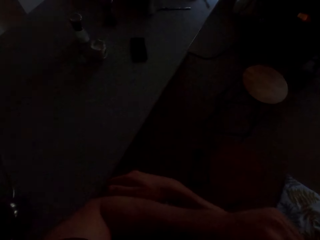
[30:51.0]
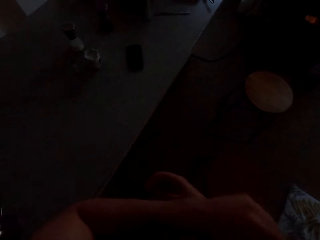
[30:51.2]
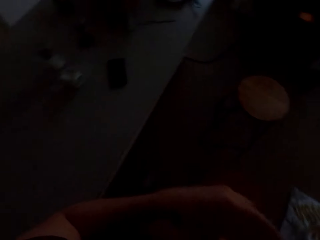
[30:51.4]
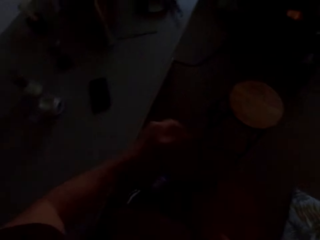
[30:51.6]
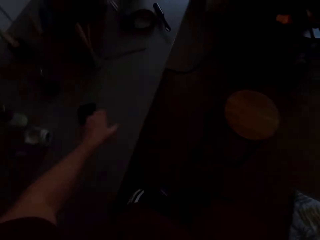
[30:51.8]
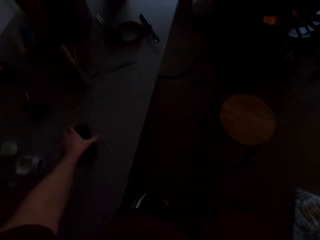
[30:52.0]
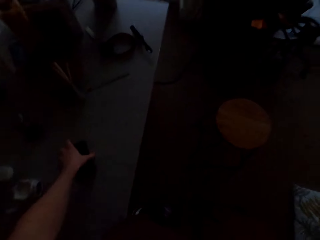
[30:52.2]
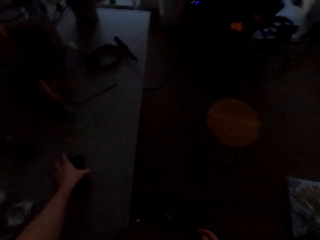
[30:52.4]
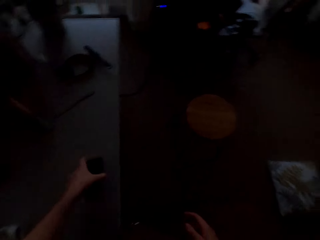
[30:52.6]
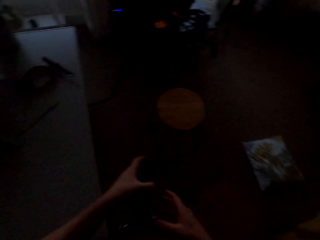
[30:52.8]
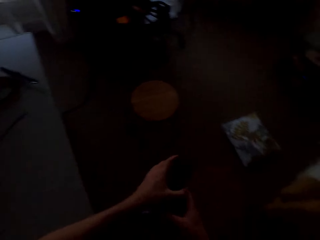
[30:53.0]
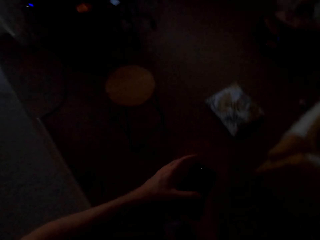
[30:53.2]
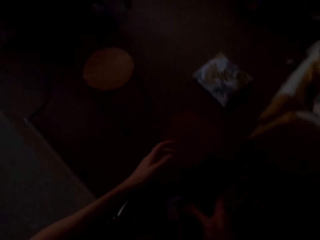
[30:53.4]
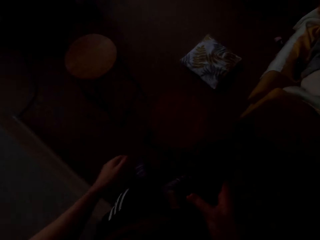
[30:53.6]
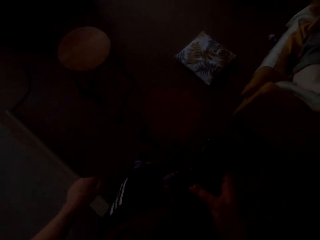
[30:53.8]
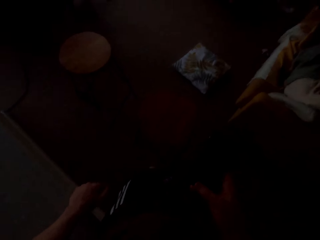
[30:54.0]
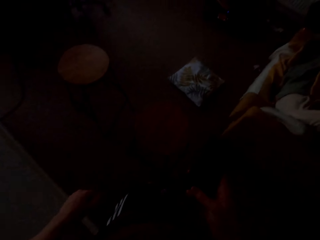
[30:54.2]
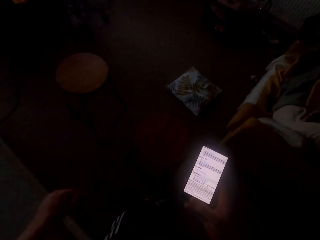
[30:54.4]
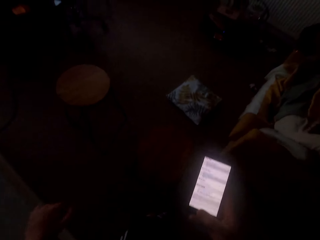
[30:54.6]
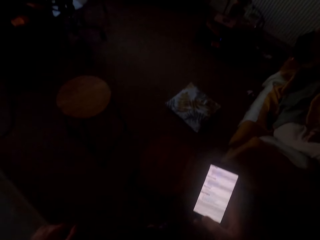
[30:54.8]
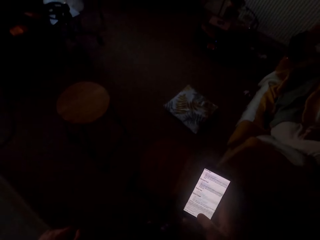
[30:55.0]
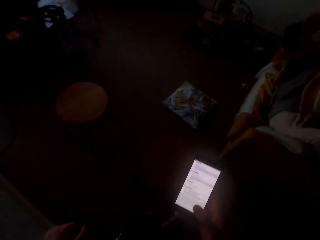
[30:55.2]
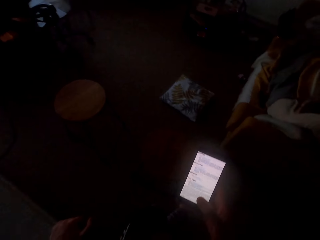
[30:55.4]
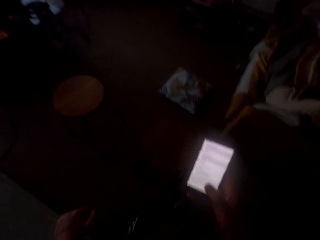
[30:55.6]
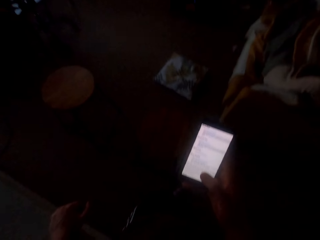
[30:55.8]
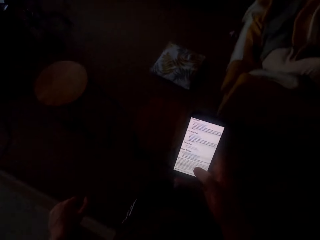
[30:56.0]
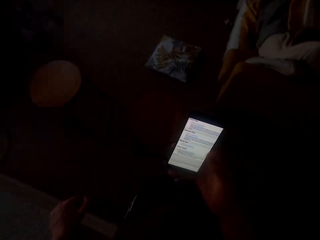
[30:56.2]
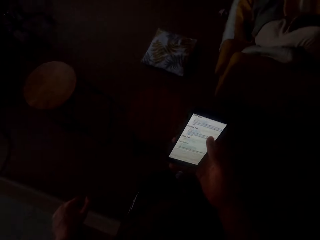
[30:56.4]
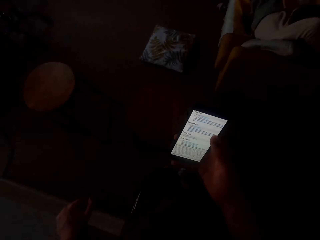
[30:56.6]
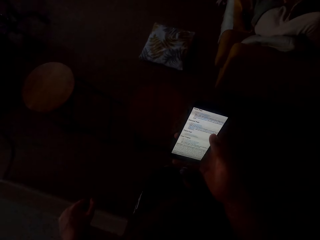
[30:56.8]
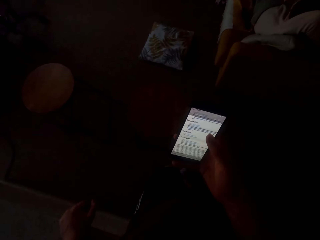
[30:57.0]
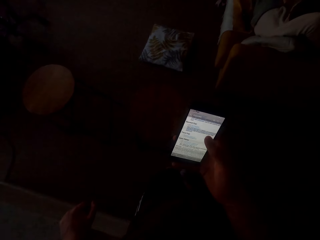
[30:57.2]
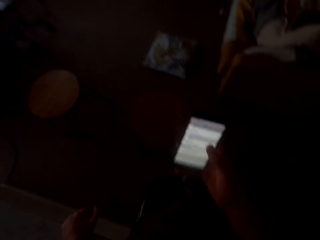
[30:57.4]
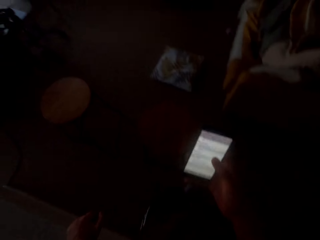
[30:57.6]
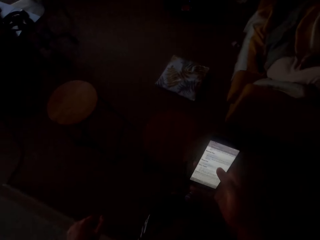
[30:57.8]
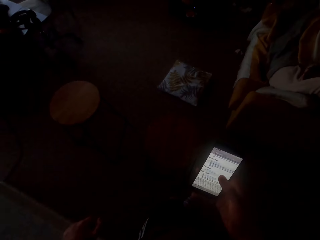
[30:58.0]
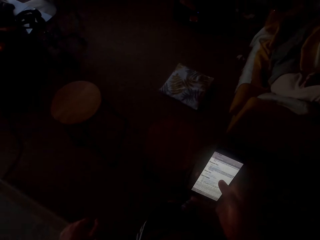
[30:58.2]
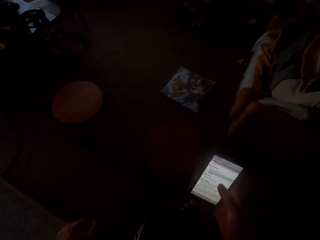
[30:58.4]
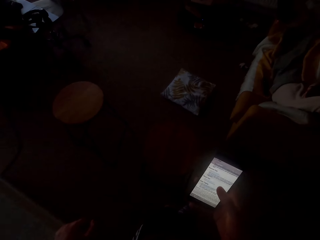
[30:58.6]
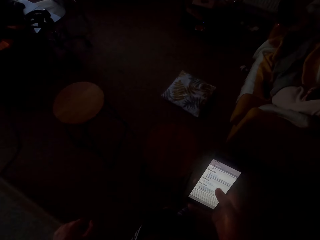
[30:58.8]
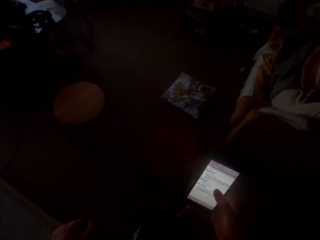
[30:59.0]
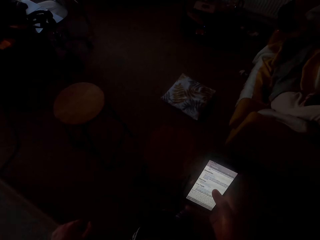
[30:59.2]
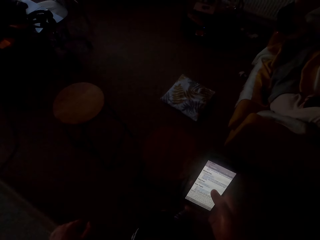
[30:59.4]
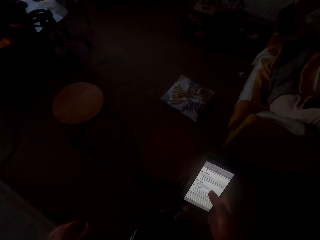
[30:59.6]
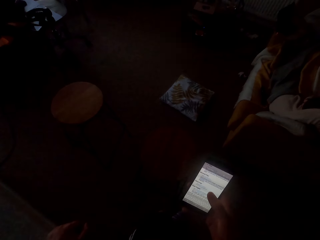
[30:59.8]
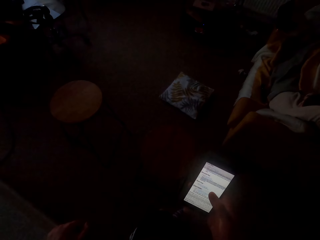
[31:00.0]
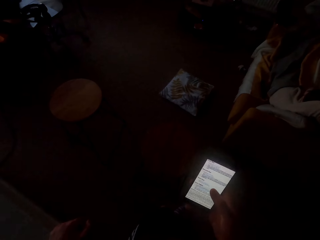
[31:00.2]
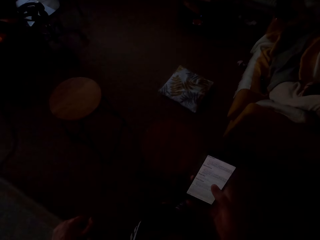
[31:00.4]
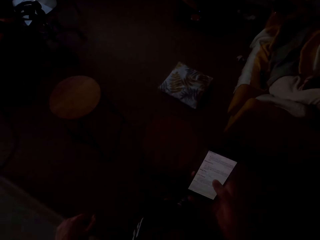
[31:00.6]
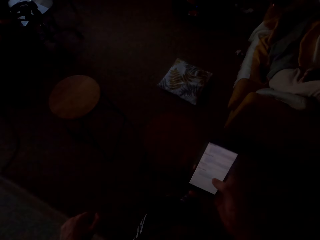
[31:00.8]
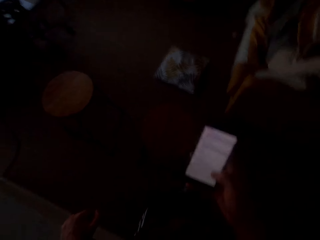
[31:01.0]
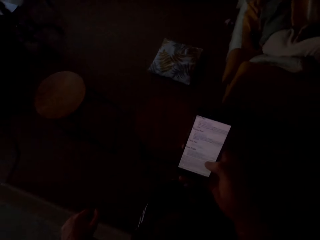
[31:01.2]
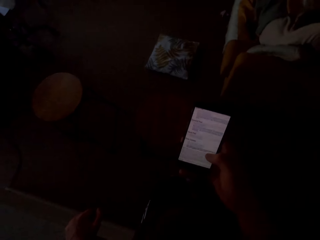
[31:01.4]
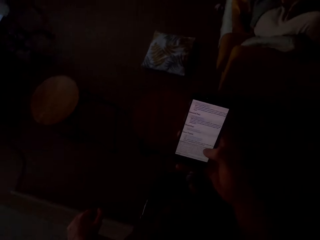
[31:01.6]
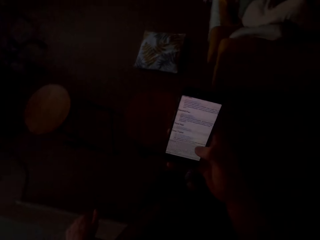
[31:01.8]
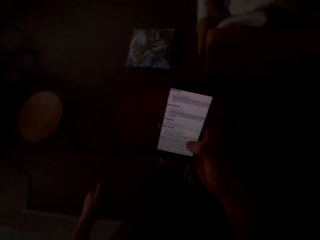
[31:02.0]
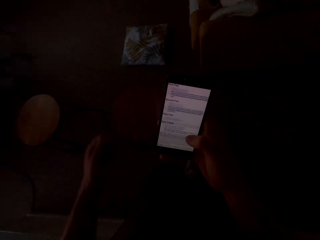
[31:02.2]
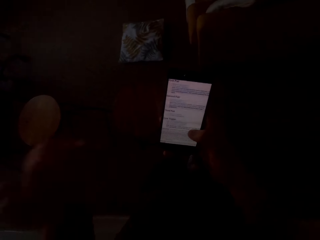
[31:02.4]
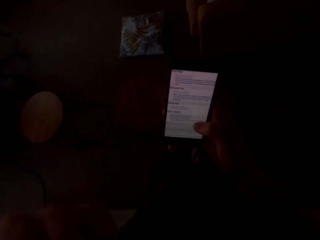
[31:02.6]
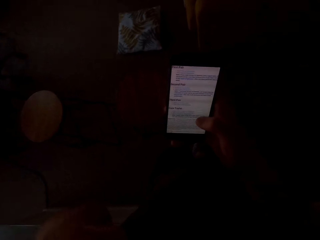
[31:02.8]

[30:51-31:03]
The camera wearer picks up his phone. He scrolls on his phone.

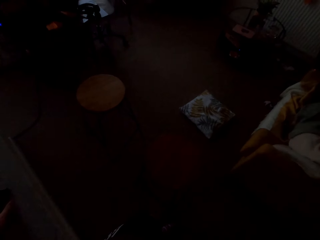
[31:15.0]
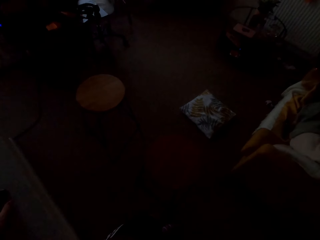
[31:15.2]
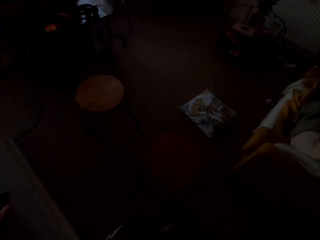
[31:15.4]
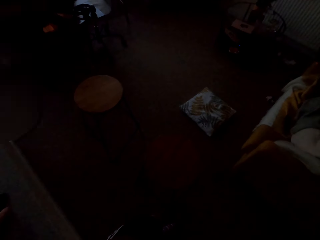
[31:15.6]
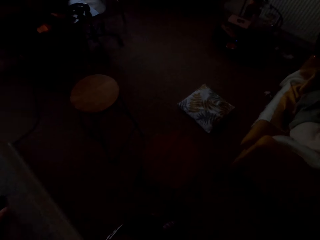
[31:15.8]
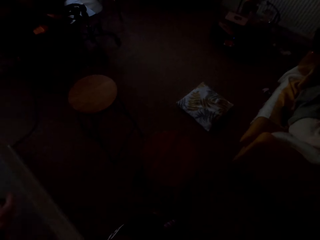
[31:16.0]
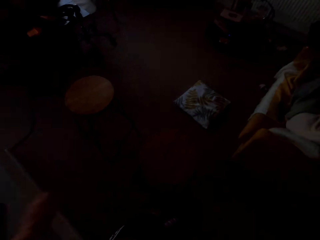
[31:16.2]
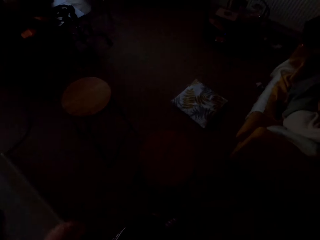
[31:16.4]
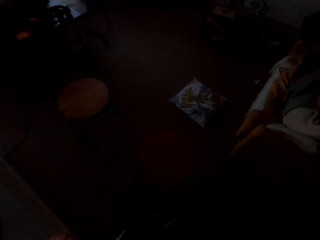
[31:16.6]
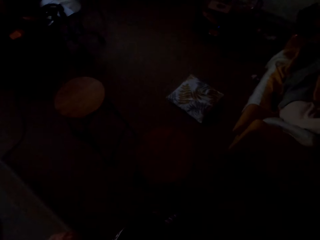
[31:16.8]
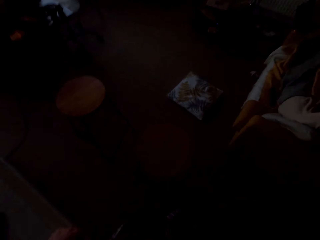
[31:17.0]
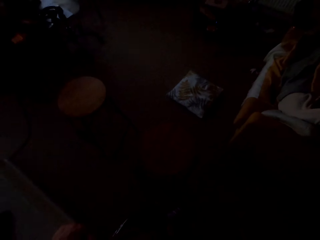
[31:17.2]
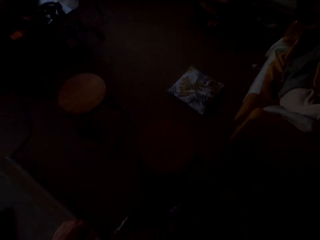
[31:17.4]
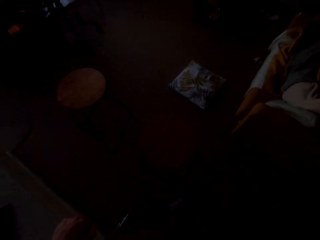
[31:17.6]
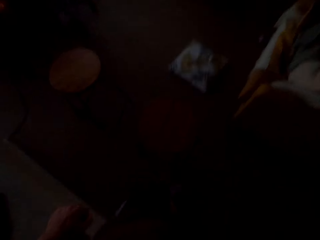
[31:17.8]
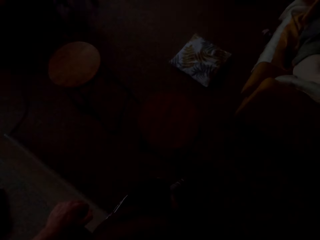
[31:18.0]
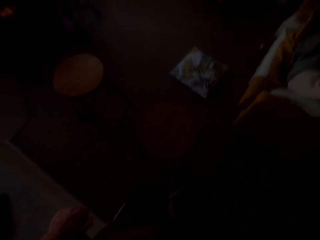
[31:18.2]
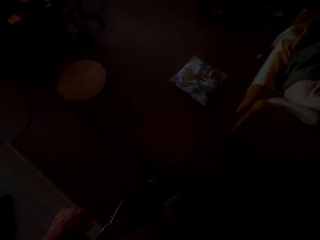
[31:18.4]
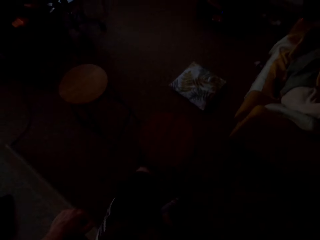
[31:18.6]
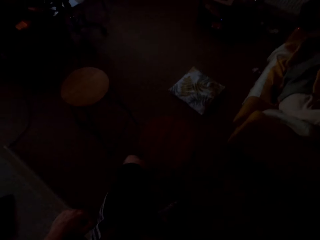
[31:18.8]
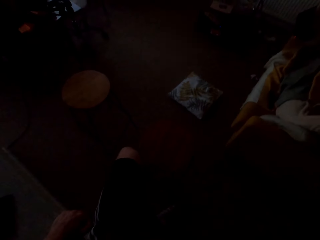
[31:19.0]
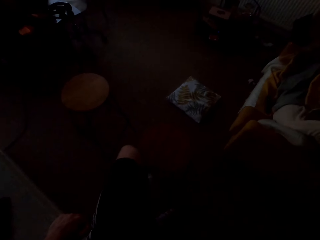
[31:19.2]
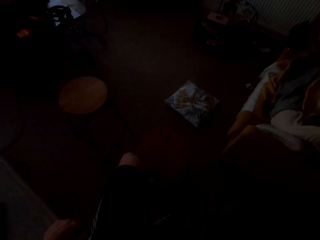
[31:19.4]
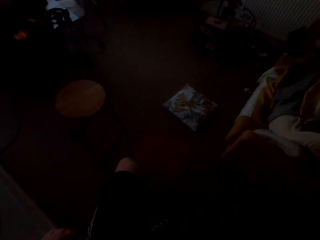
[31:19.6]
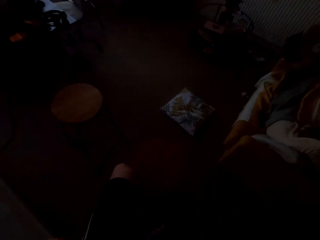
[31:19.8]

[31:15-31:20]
The camera wearer places his phone on the kitchen counter.

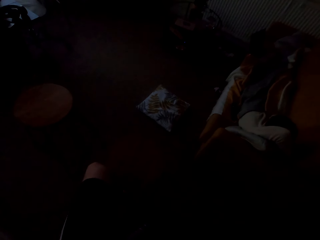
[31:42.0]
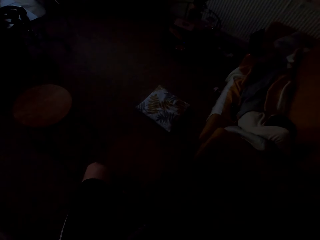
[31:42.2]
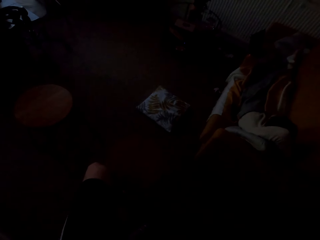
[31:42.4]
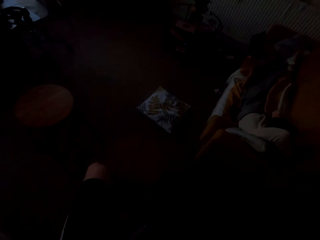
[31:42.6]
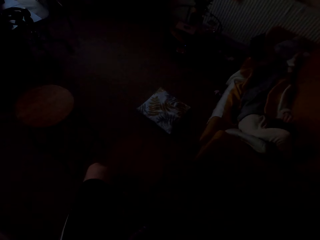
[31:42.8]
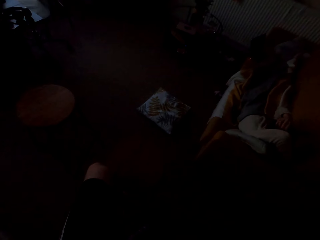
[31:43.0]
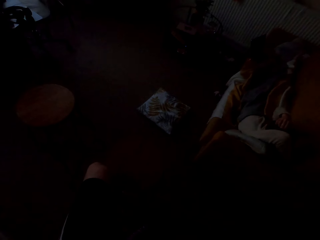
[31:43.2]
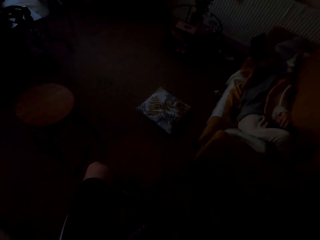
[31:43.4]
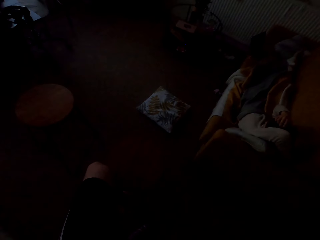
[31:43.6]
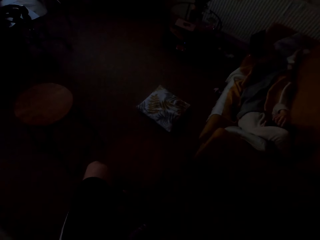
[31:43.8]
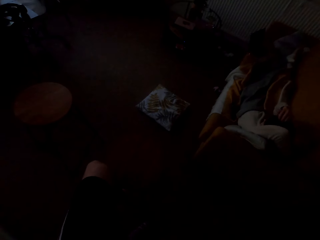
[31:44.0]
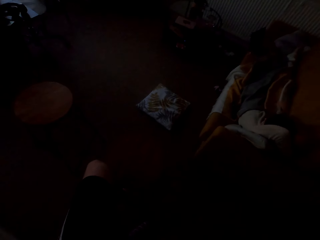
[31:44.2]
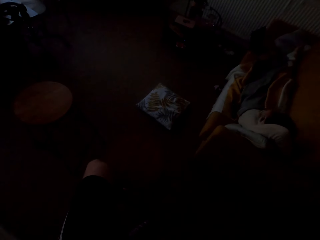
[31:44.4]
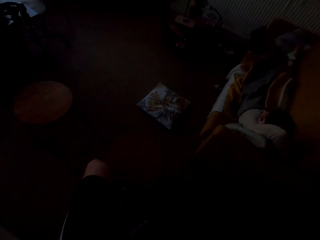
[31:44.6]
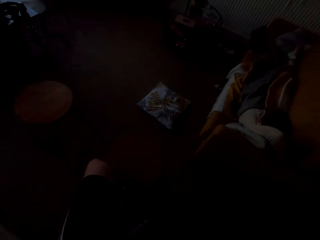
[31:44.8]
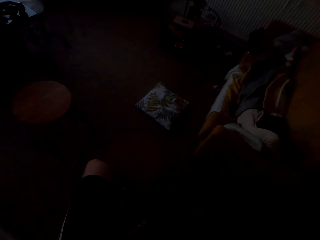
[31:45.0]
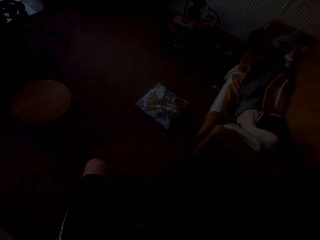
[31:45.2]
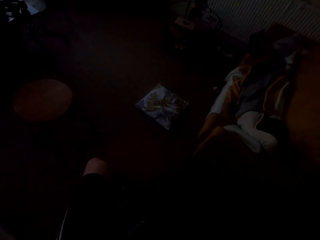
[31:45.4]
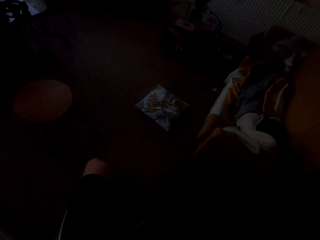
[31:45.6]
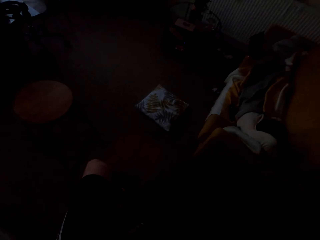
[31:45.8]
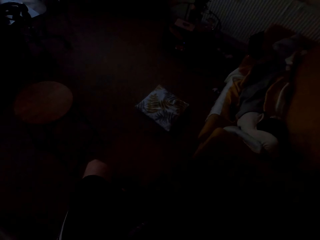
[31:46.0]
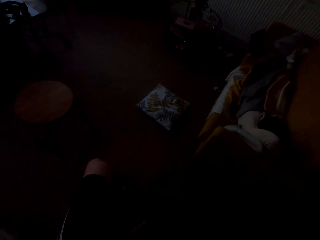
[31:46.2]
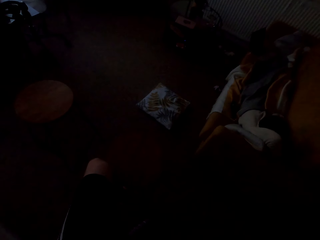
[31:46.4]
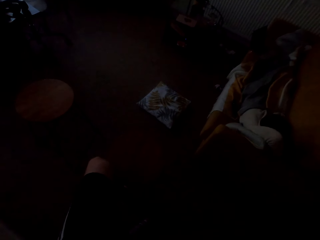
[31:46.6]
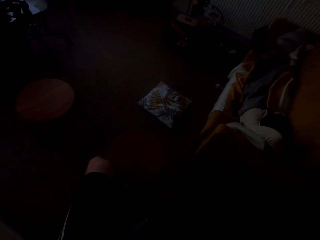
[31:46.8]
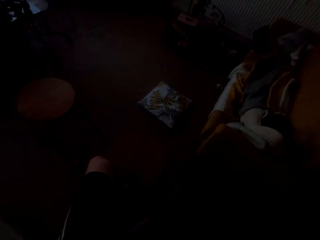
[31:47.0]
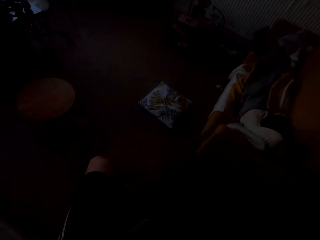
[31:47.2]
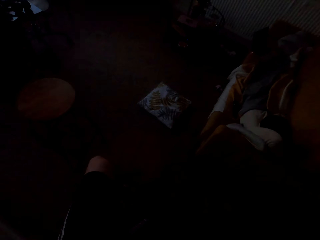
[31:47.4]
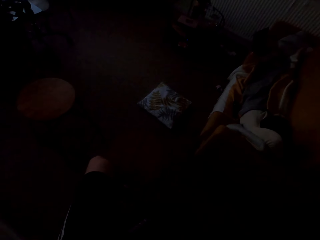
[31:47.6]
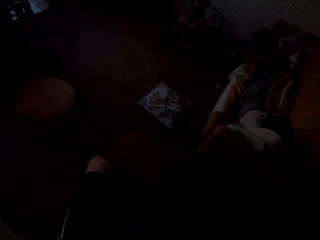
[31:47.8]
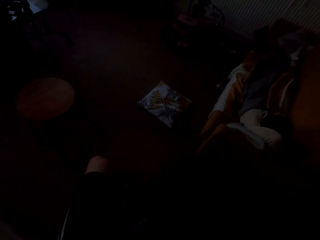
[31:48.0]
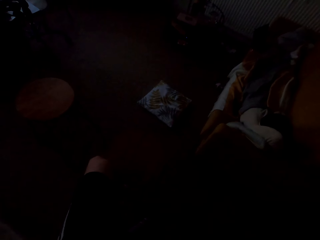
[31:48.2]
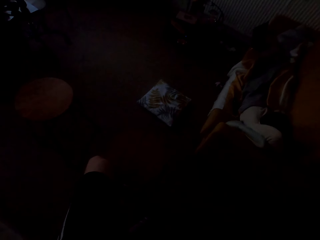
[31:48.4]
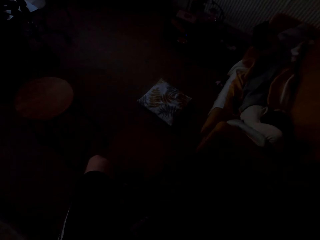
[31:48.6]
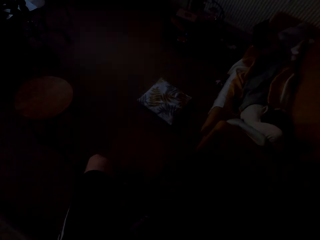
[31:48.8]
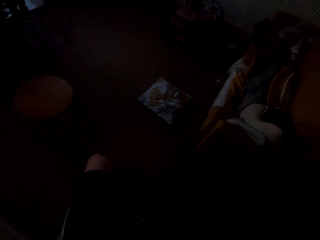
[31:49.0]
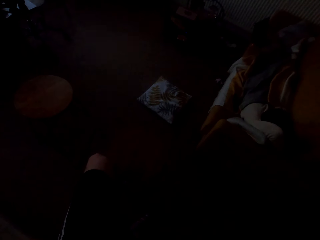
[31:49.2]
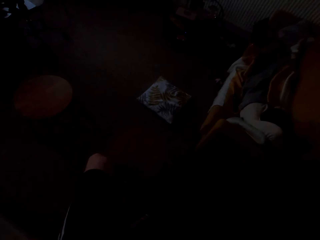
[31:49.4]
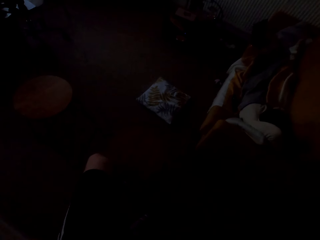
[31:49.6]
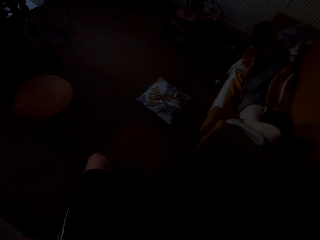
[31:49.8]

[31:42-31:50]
A person scratches his head.
